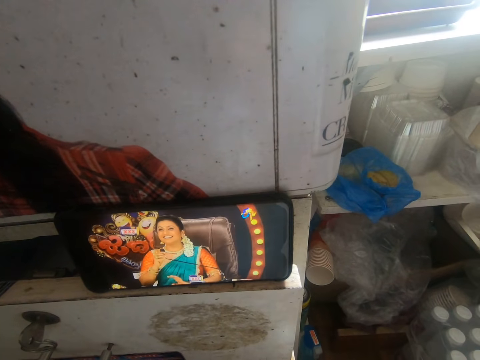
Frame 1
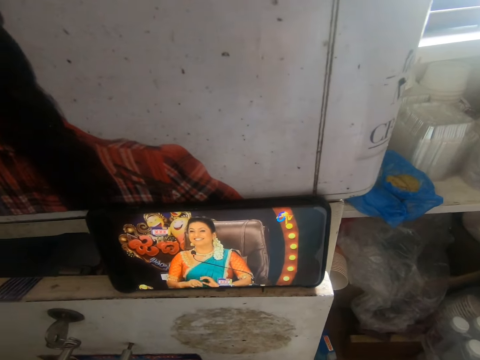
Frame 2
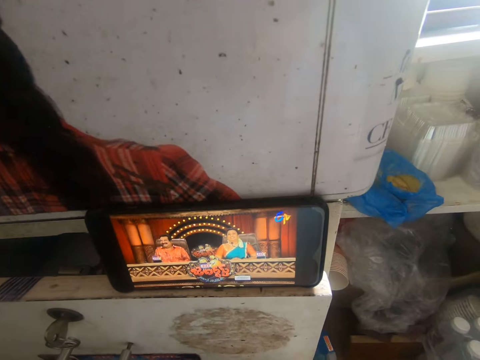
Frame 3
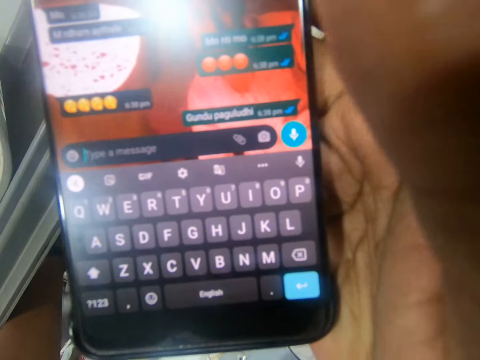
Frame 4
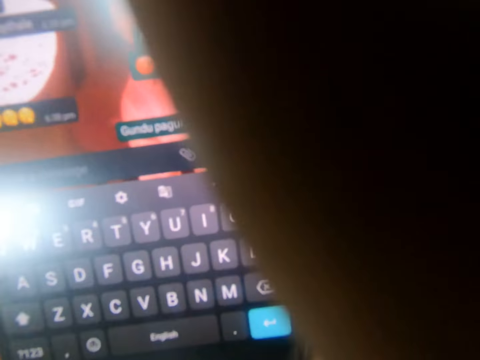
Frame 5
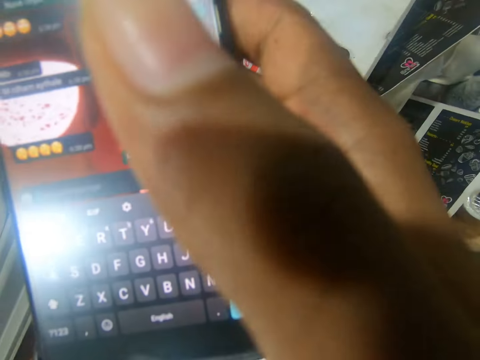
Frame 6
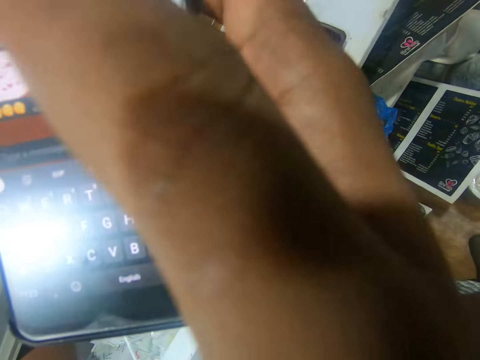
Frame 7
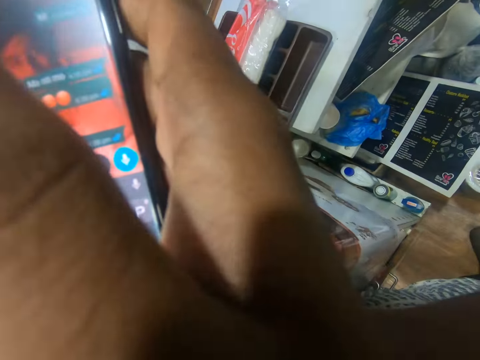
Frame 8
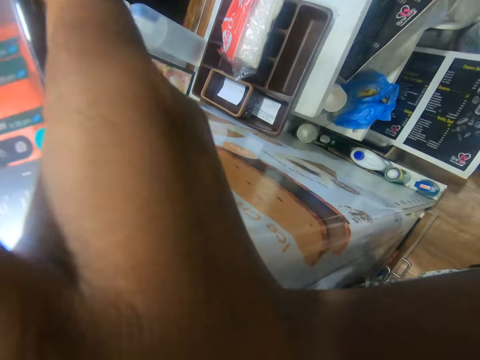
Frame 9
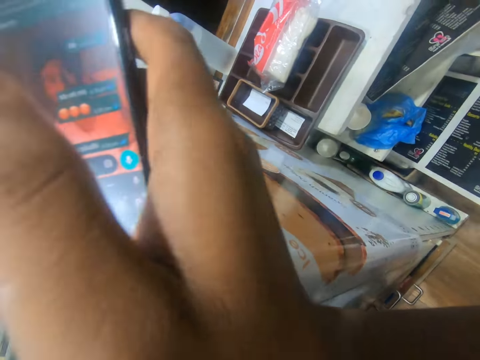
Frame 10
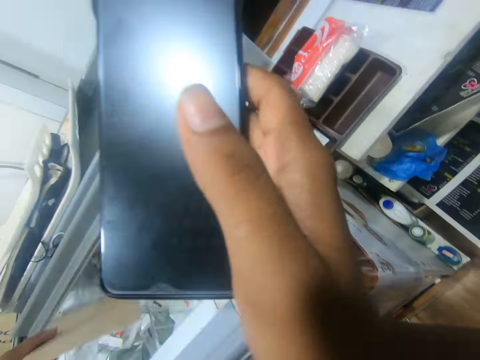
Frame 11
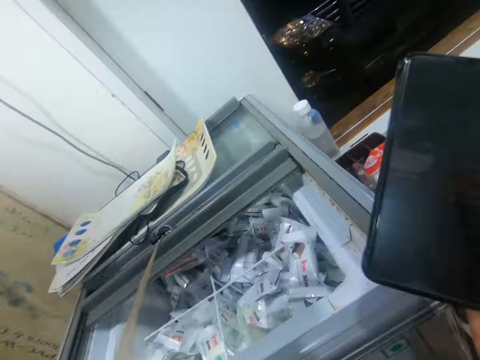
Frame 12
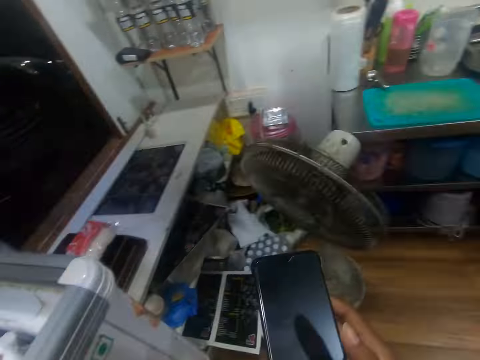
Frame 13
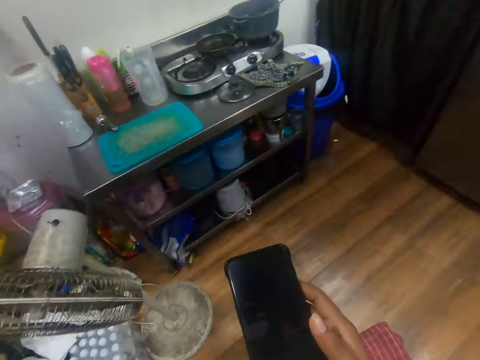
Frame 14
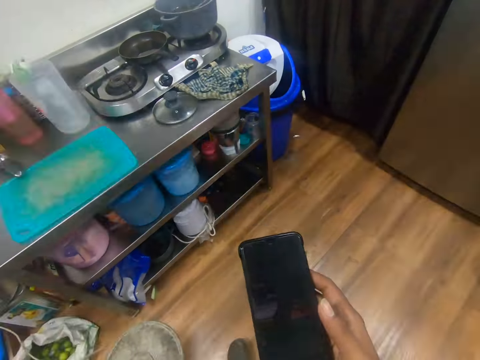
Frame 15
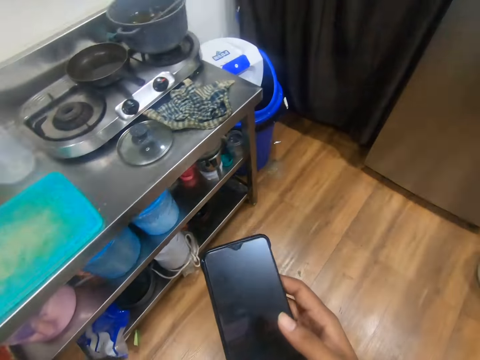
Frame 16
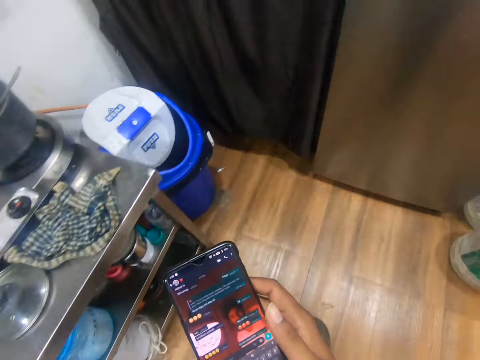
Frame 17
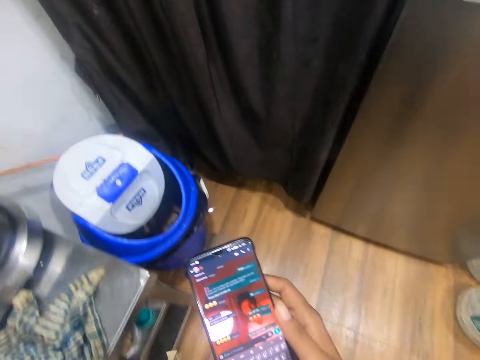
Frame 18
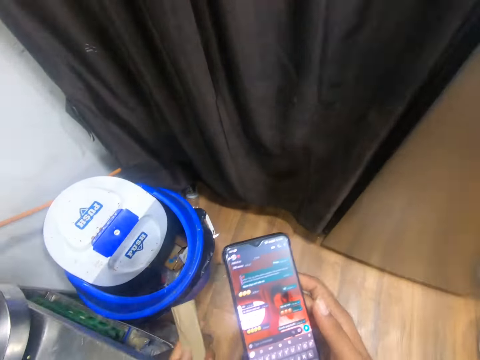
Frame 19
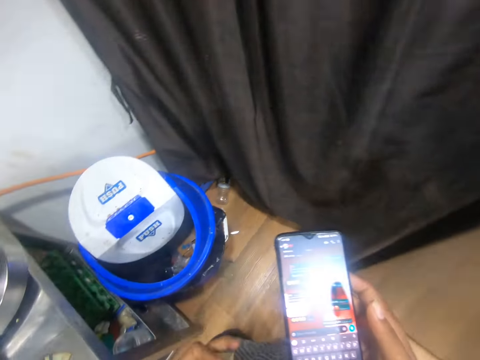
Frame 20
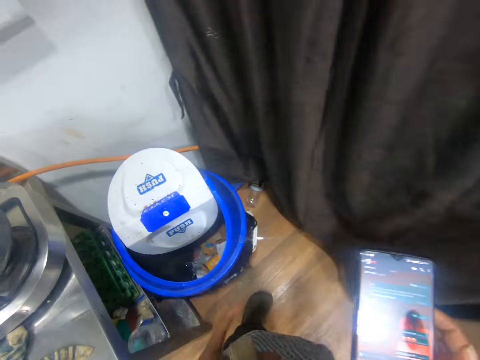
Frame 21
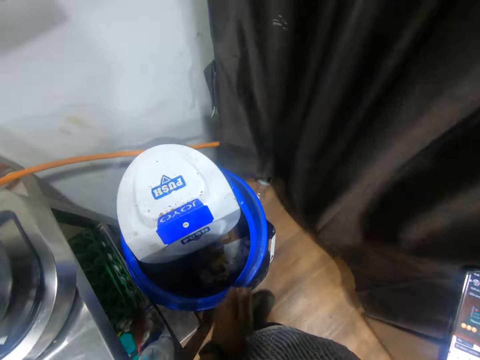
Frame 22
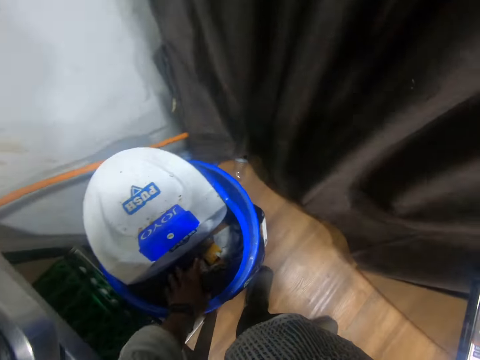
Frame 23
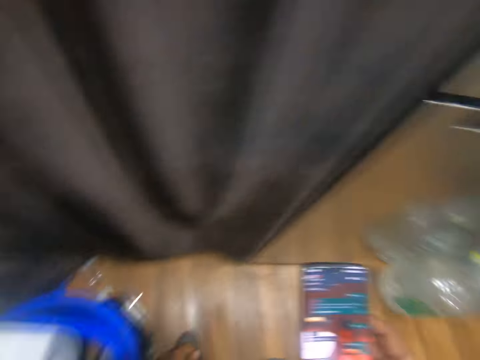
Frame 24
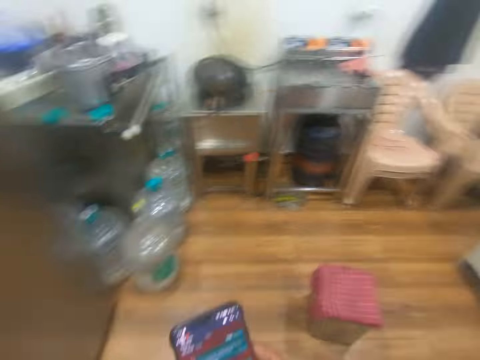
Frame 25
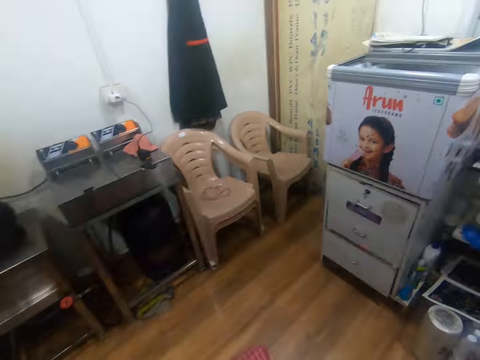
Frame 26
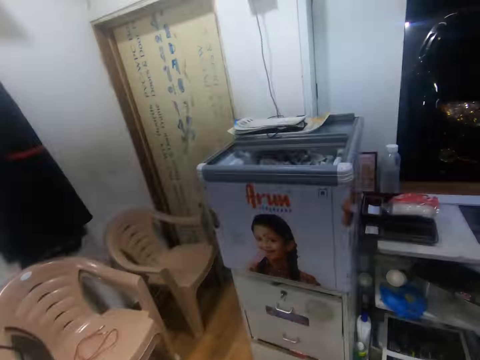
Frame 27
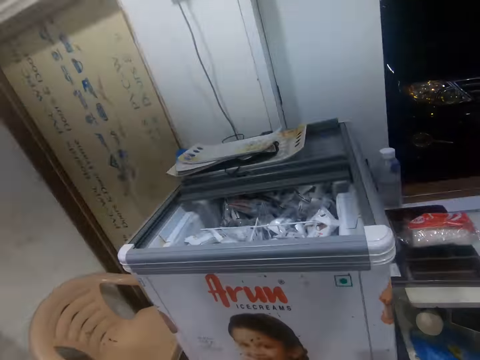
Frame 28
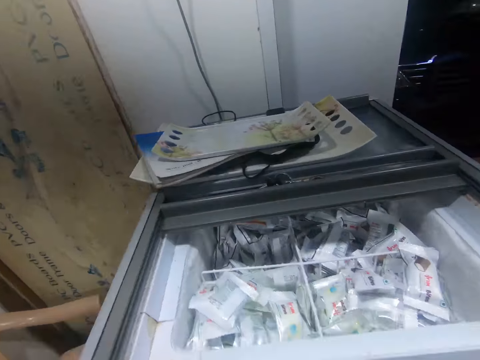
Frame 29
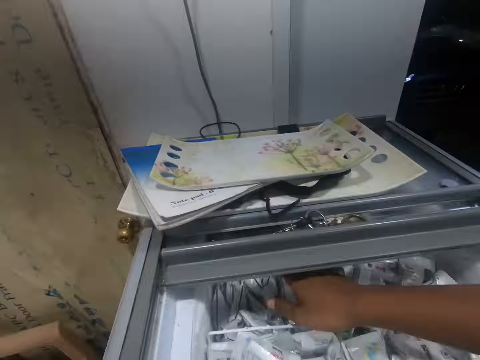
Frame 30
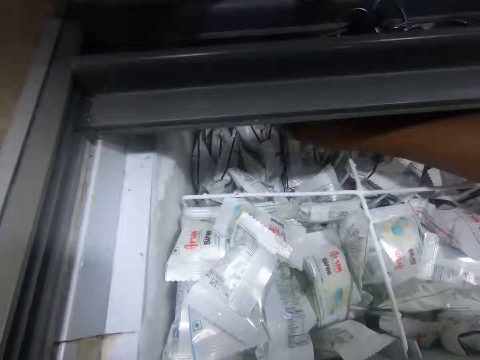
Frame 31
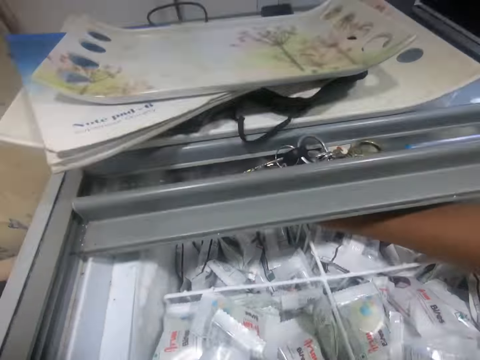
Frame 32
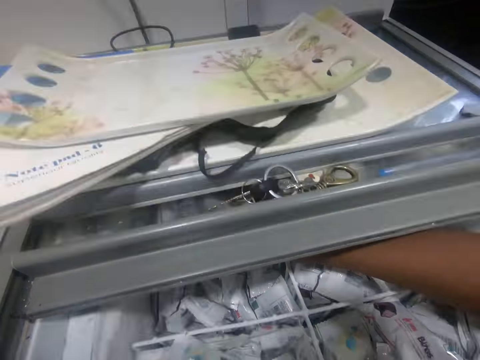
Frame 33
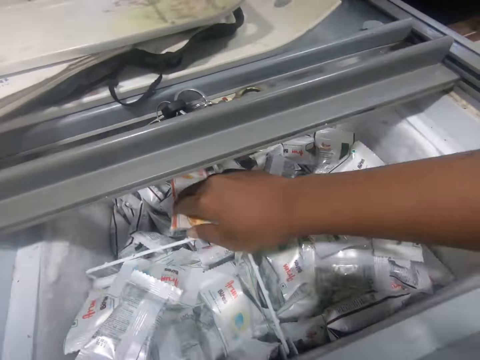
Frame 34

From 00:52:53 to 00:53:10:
The camera wearer operates the phone in his right hand. He picks up a brown envelope from a shelf with his left hand. He walks towards a waste bin in the shop with the phone in his right hand and the envelope in his left hand. He dials the phone. He walks. He disposes the paper in his left hand in the waste bin. He walks towards the locker with the phone in his right hand. He uses the phone. He rearranges soaps in the locker with his right hand. He inserts his hand in the refrigerator.

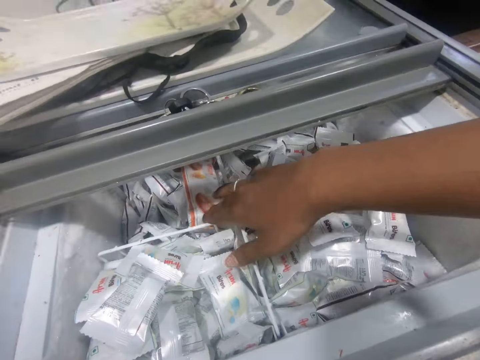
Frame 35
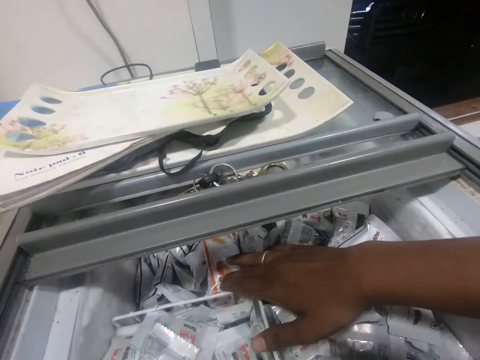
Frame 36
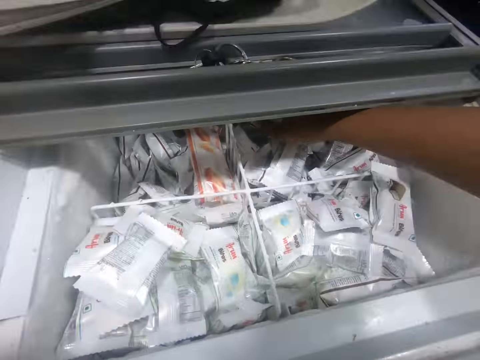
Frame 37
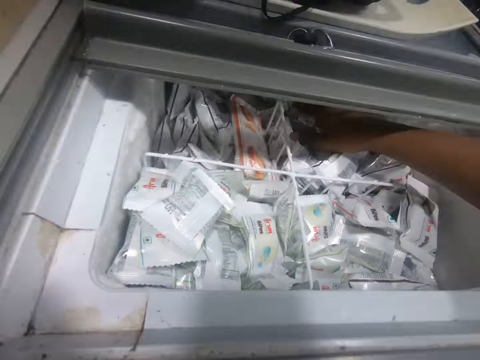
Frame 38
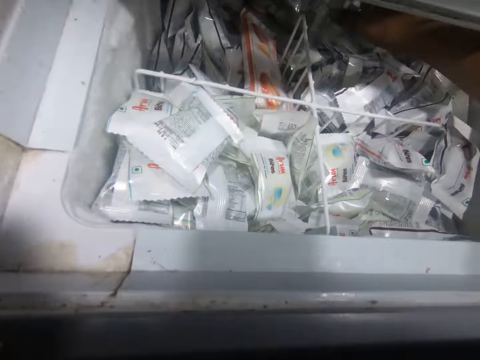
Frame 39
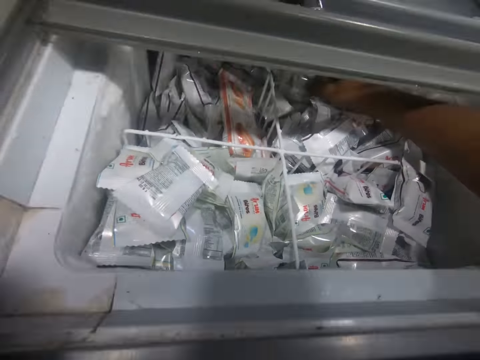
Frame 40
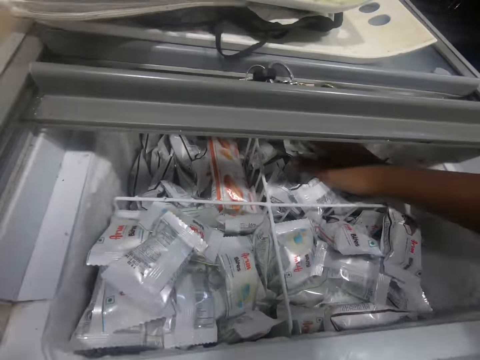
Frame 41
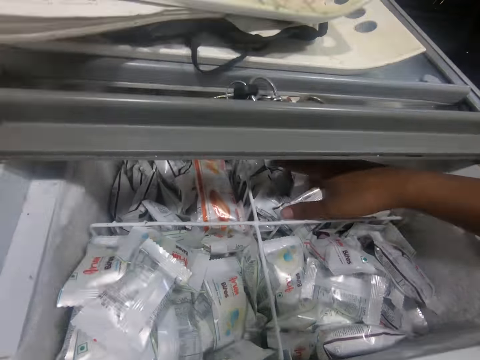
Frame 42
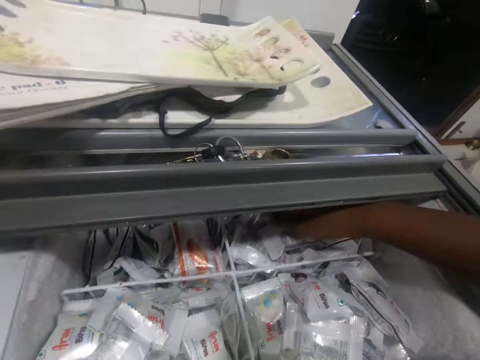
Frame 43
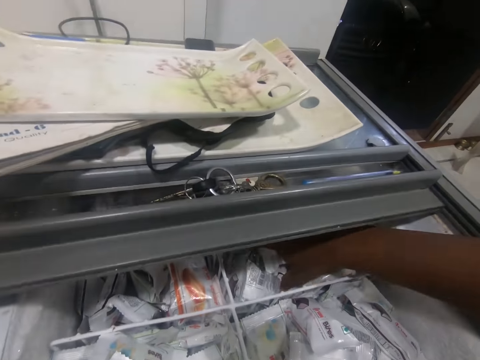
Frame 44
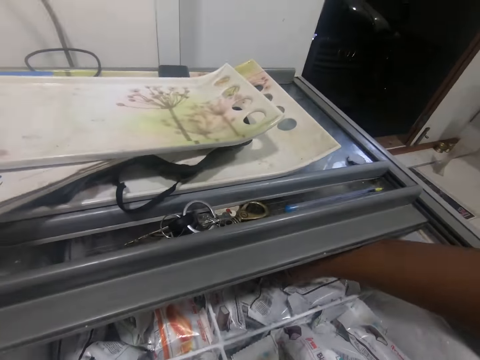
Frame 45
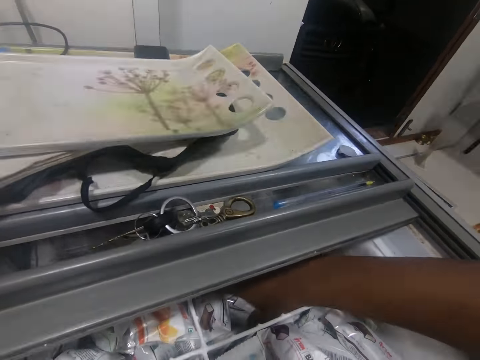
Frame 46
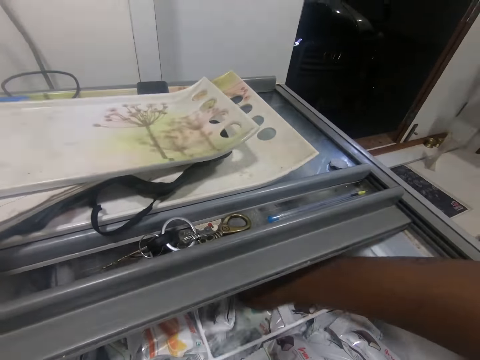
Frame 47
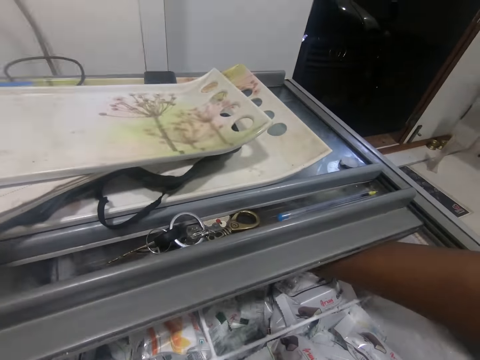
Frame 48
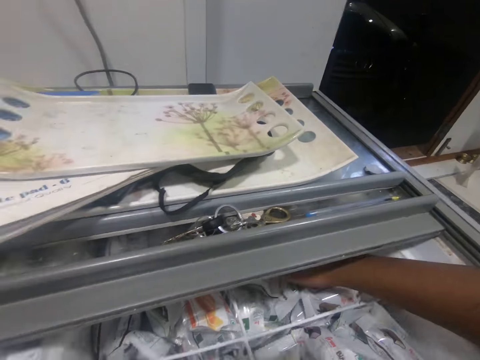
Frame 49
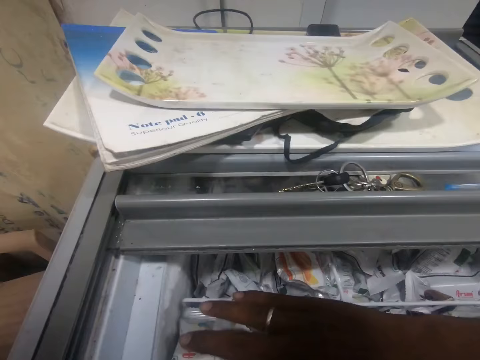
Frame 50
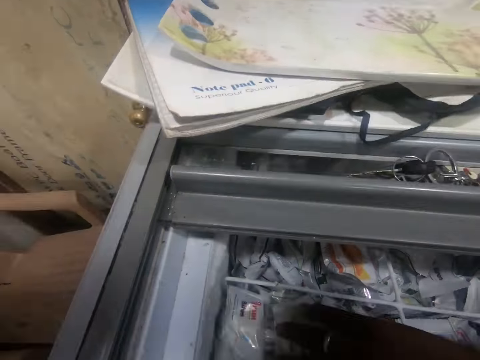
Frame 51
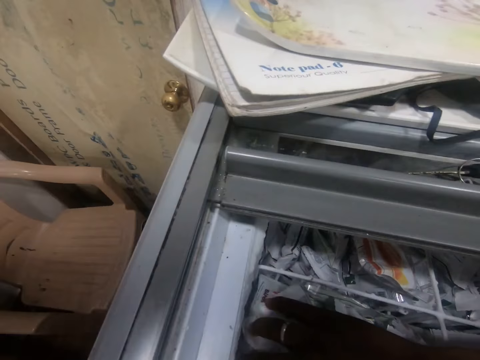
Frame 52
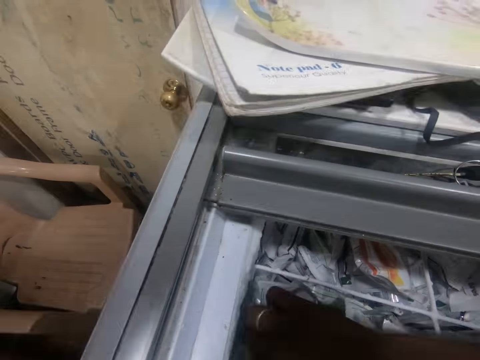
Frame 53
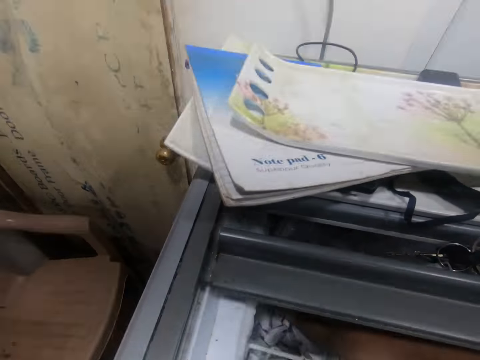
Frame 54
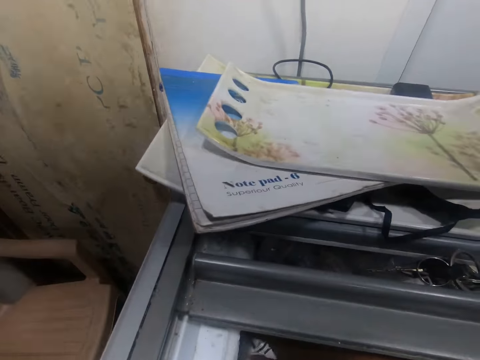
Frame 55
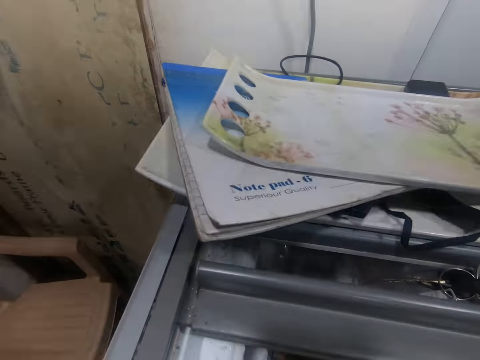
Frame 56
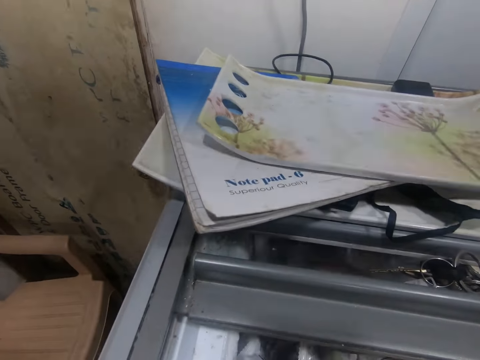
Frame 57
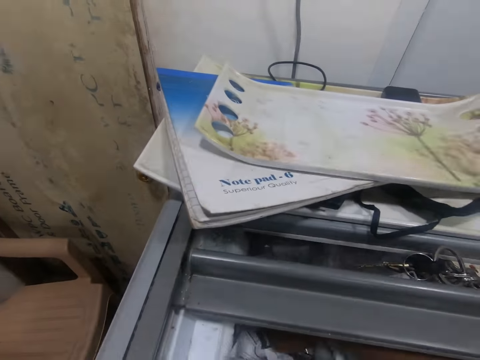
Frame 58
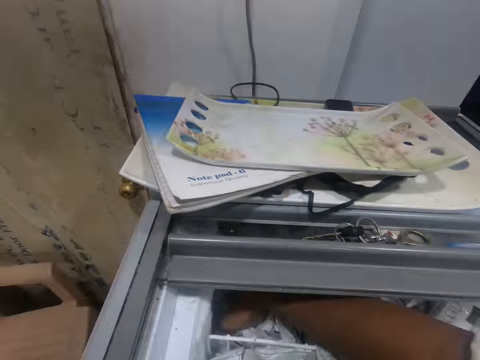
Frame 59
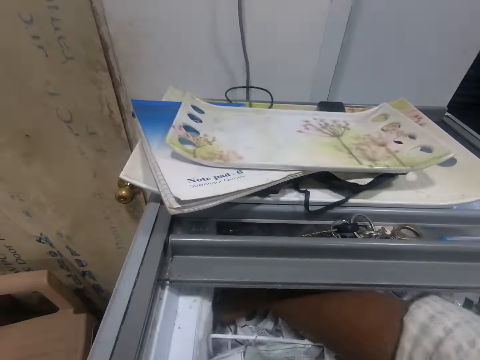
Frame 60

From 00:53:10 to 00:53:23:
The camera wearer moves sachets. They sort the sachets. They lift their hands.
